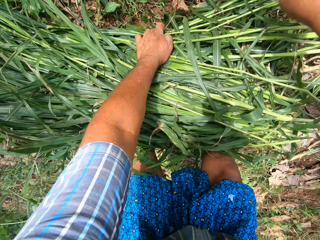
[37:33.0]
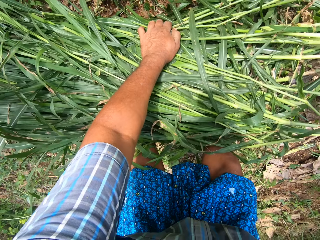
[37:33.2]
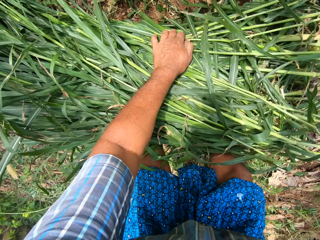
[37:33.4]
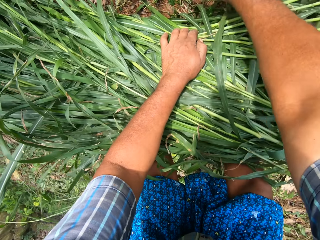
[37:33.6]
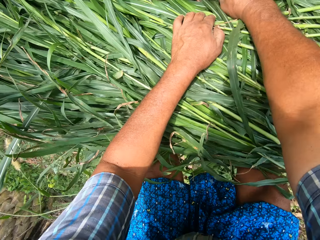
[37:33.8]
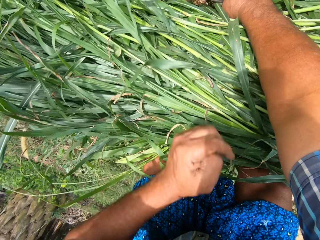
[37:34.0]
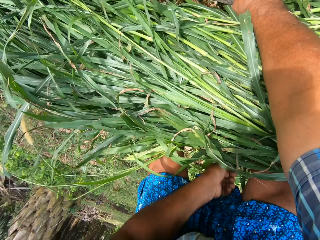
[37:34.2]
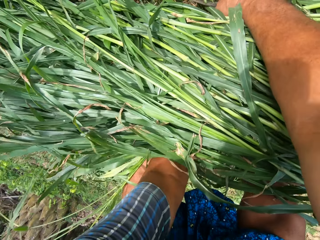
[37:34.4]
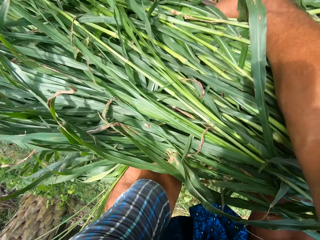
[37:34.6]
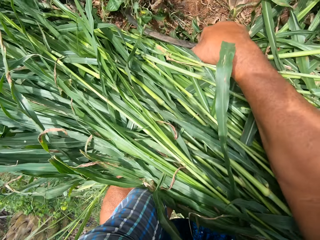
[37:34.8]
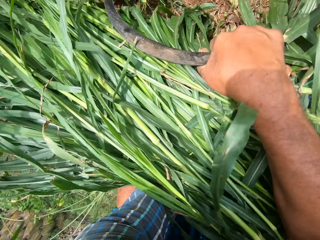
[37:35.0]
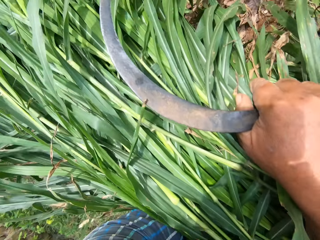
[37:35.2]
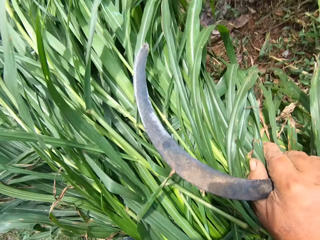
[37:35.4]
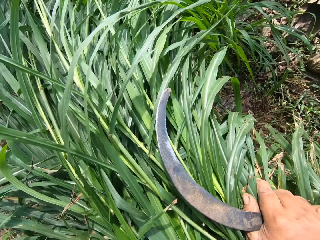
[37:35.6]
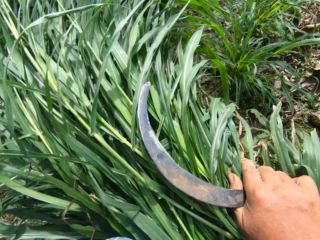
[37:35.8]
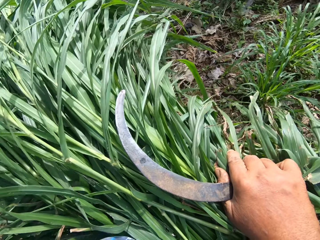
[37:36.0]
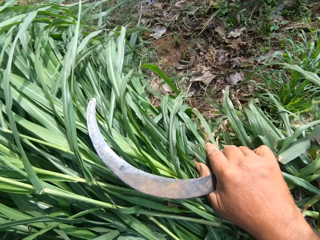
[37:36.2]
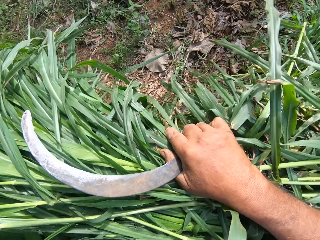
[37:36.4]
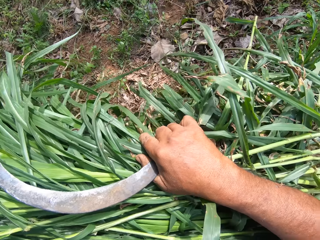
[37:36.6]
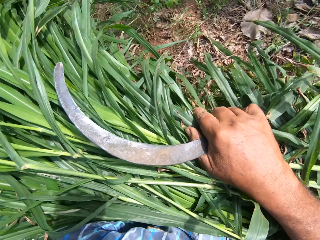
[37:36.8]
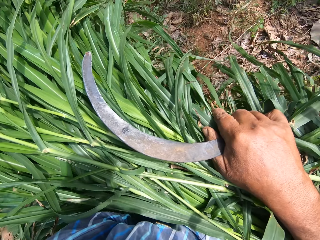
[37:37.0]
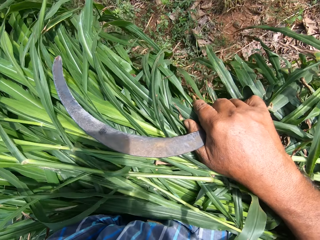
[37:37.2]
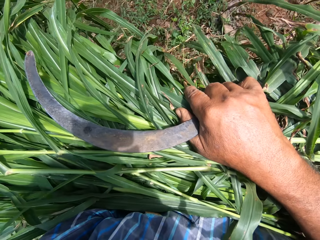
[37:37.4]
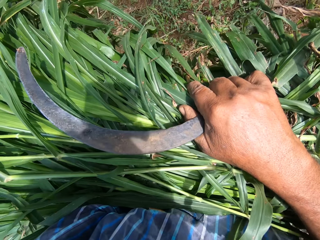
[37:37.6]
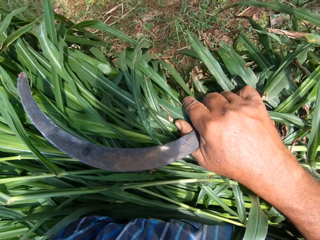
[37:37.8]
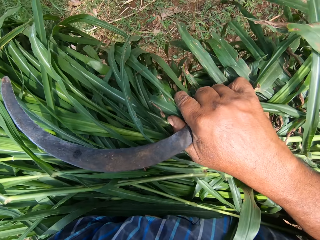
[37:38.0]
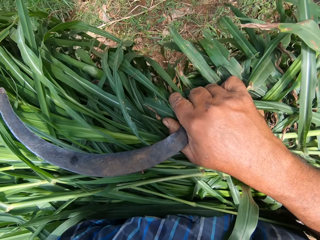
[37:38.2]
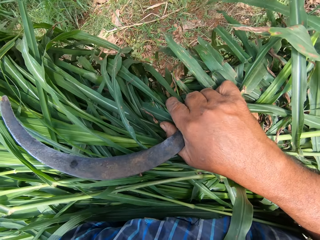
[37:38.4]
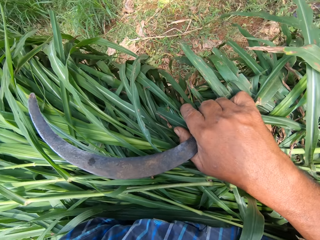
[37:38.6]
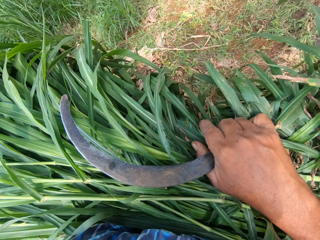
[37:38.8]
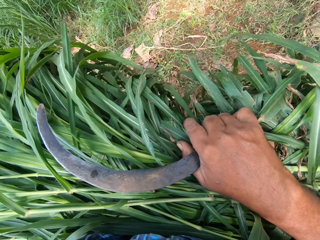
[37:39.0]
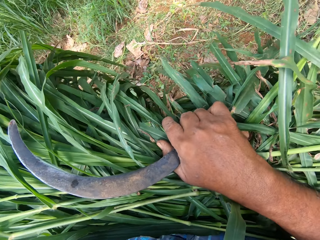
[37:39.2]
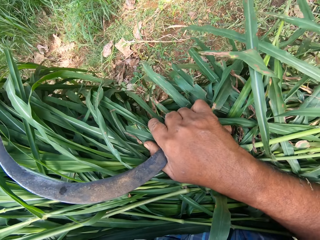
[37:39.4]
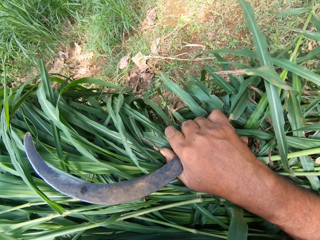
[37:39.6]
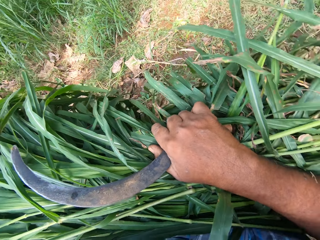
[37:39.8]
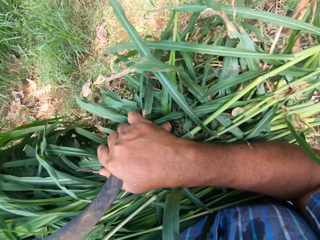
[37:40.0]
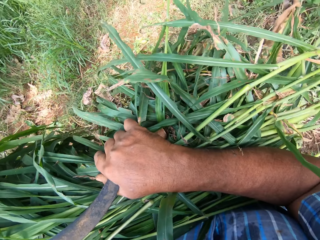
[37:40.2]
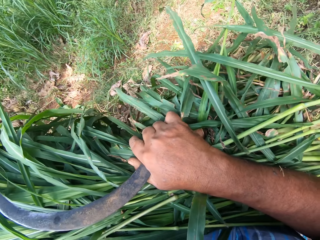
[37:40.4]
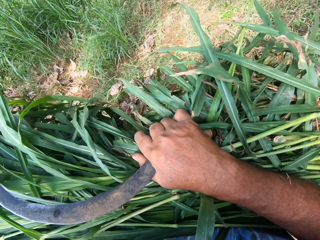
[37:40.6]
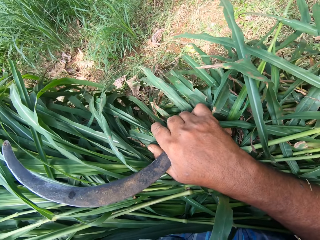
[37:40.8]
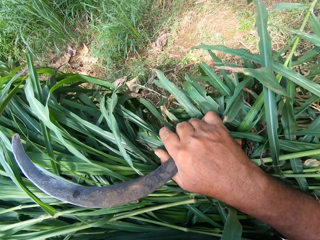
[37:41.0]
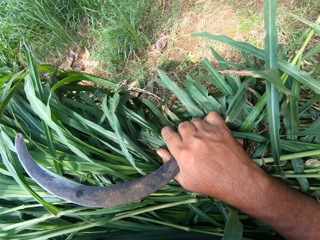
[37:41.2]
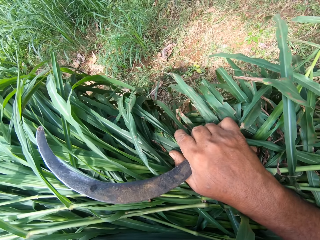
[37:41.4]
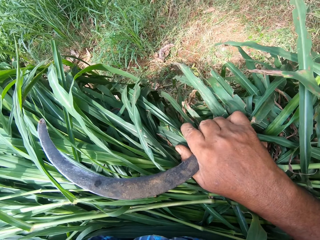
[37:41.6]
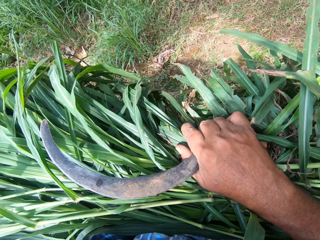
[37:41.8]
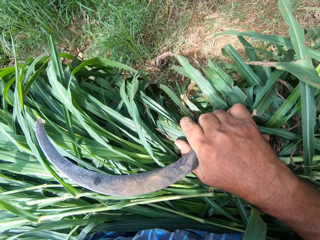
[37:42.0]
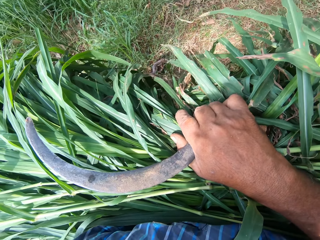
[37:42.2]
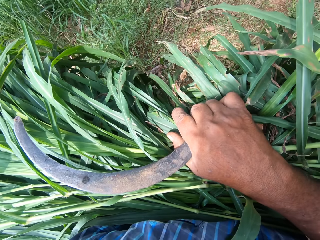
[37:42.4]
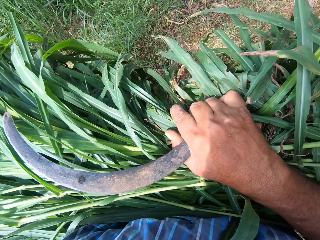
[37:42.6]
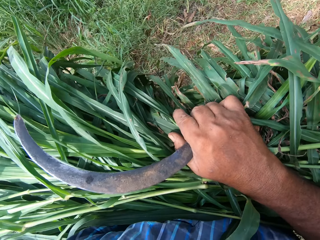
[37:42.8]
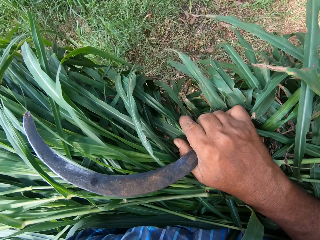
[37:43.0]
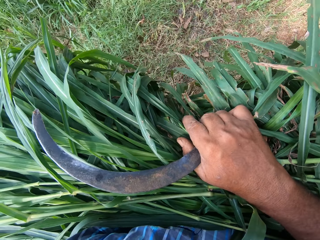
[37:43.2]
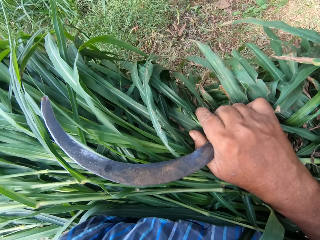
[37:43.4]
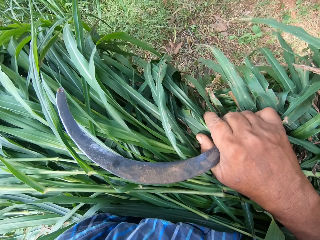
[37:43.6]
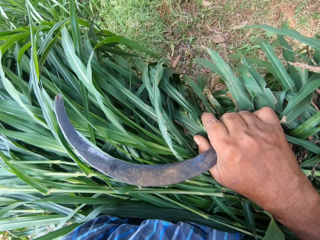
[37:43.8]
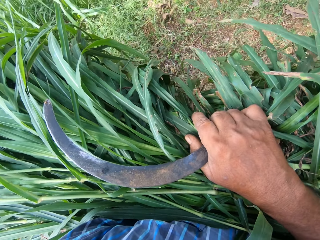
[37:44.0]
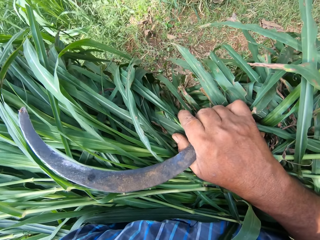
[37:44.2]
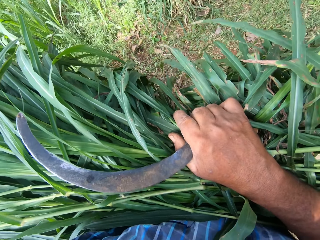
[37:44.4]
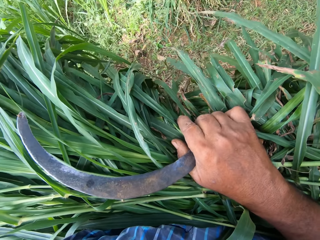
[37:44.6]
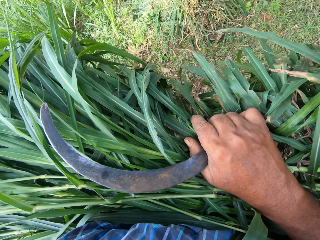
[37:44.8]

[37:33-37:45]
The camera wearer packs the grasses from the ground. They move to a heap of grasses in the farm. They carry the napier grass.

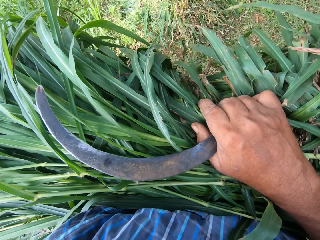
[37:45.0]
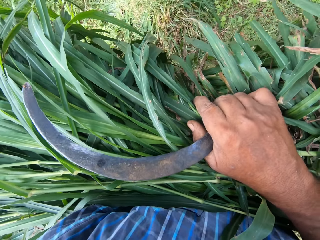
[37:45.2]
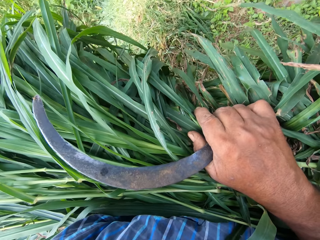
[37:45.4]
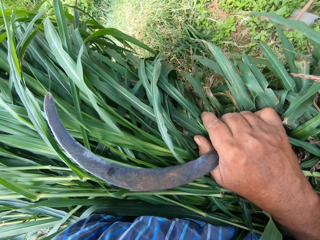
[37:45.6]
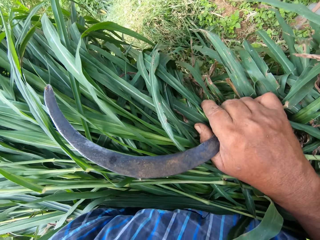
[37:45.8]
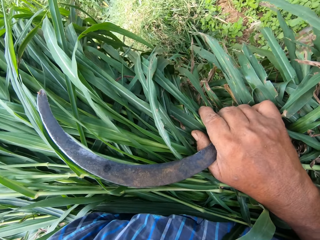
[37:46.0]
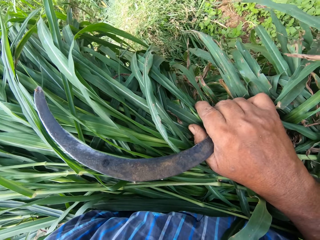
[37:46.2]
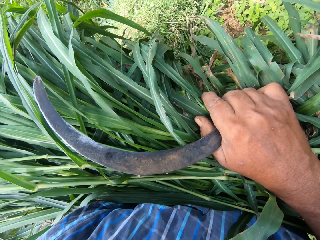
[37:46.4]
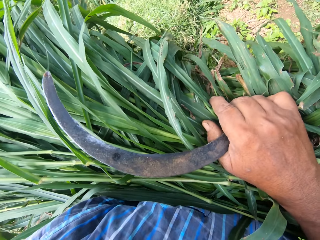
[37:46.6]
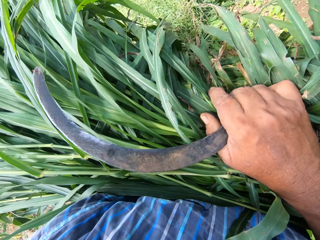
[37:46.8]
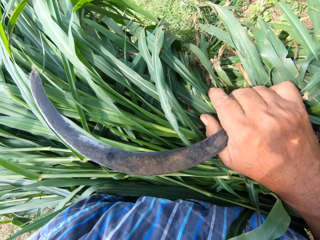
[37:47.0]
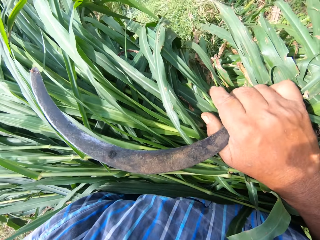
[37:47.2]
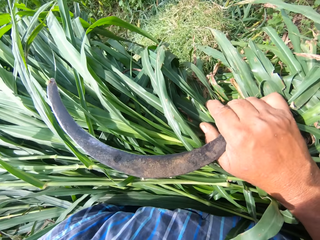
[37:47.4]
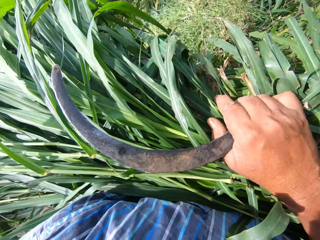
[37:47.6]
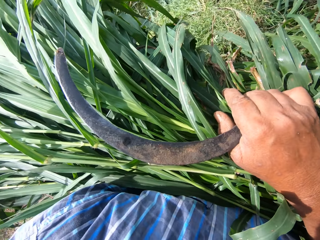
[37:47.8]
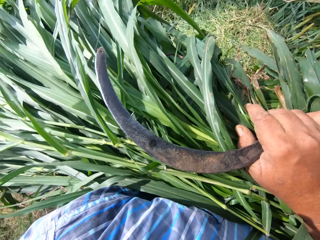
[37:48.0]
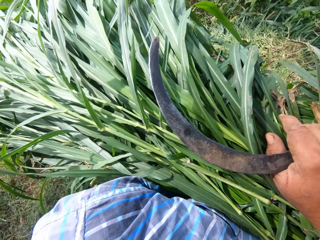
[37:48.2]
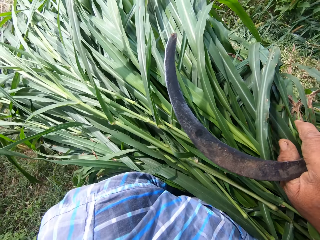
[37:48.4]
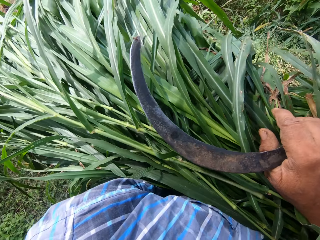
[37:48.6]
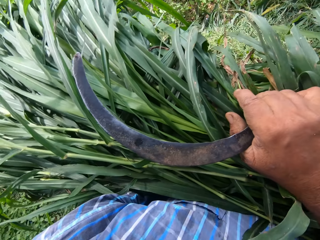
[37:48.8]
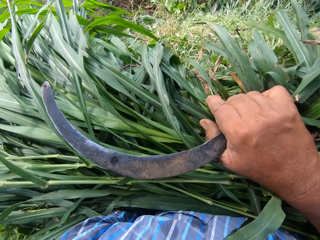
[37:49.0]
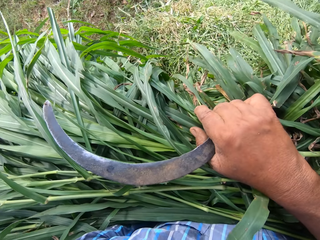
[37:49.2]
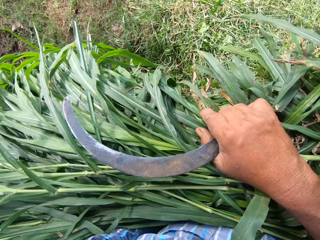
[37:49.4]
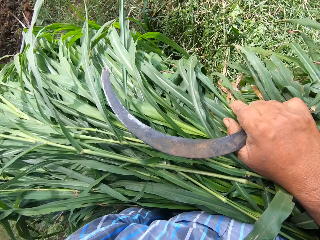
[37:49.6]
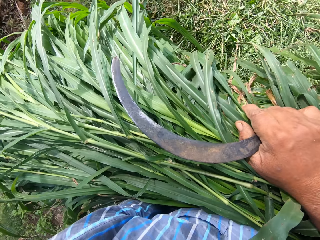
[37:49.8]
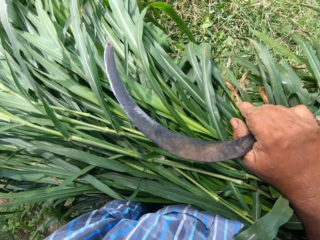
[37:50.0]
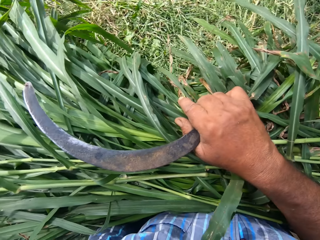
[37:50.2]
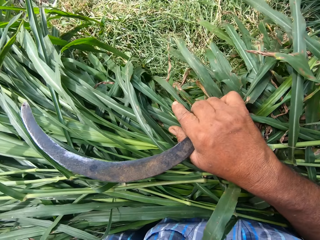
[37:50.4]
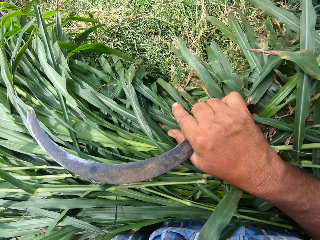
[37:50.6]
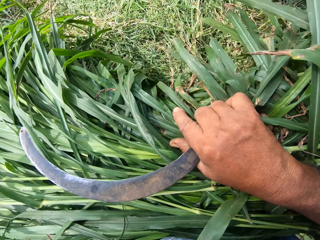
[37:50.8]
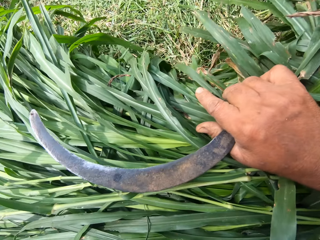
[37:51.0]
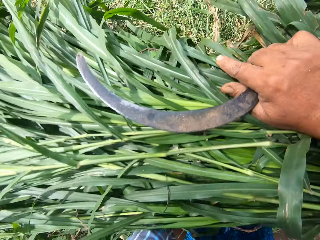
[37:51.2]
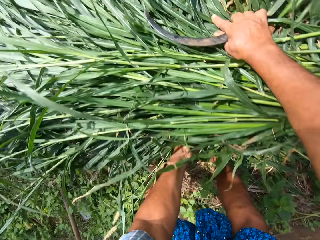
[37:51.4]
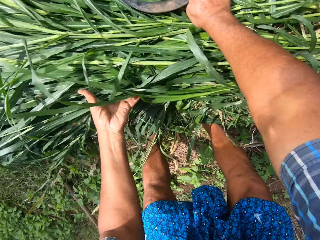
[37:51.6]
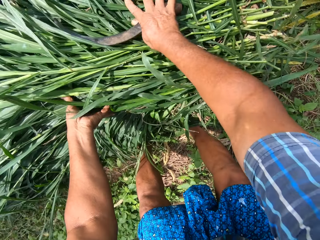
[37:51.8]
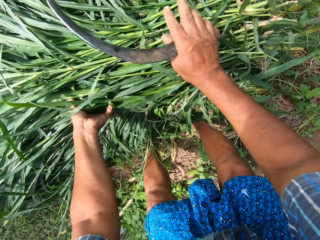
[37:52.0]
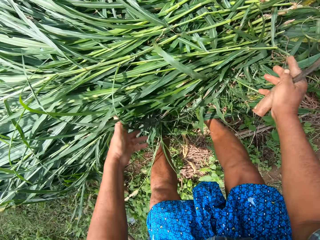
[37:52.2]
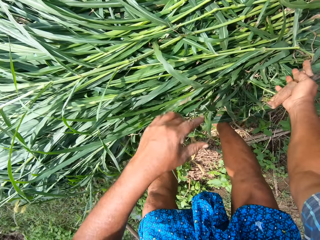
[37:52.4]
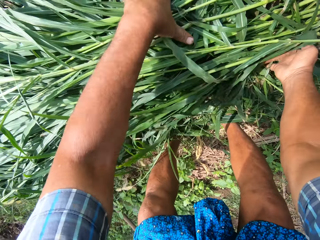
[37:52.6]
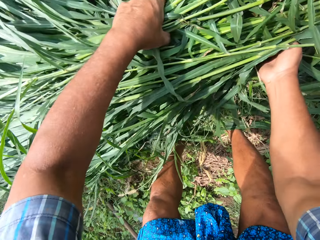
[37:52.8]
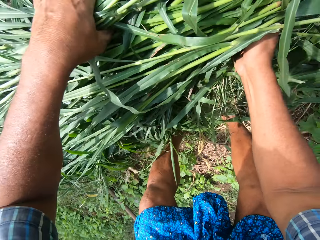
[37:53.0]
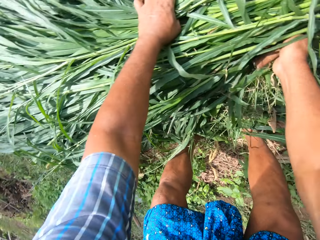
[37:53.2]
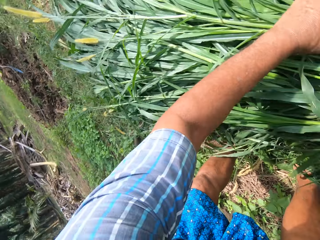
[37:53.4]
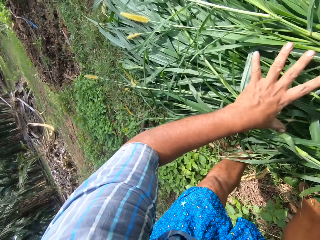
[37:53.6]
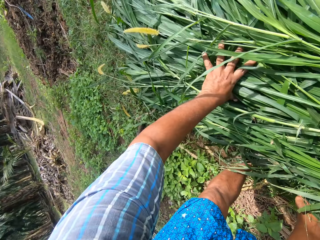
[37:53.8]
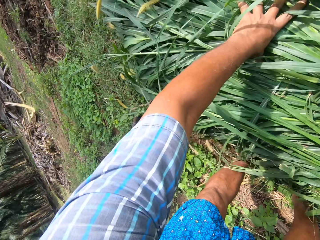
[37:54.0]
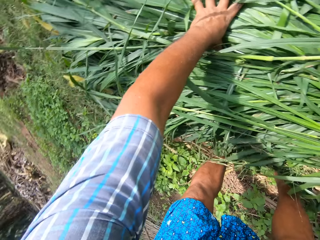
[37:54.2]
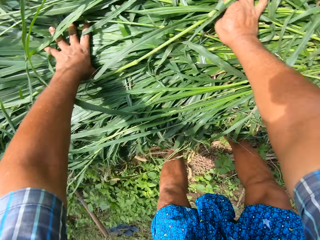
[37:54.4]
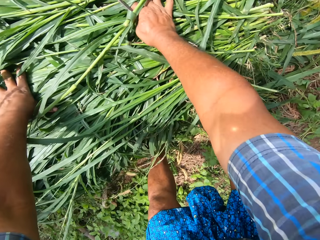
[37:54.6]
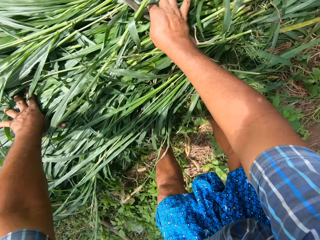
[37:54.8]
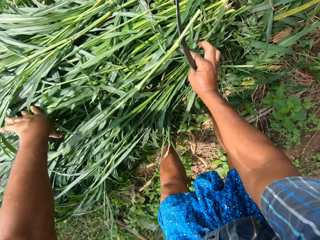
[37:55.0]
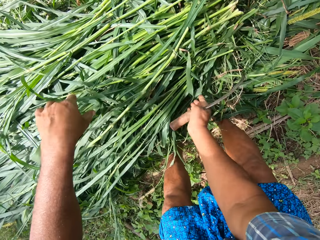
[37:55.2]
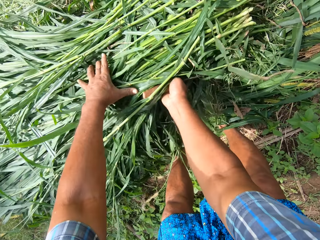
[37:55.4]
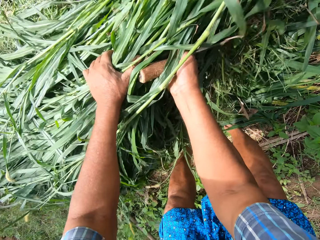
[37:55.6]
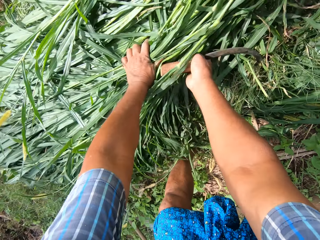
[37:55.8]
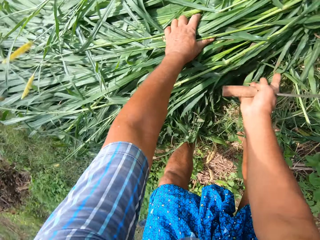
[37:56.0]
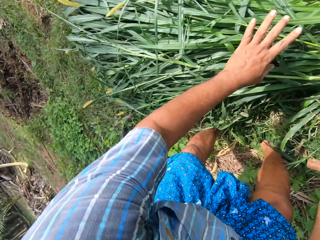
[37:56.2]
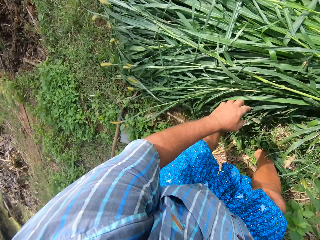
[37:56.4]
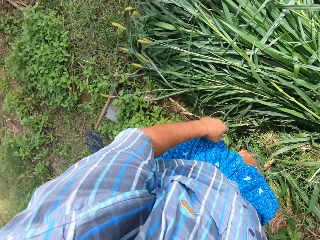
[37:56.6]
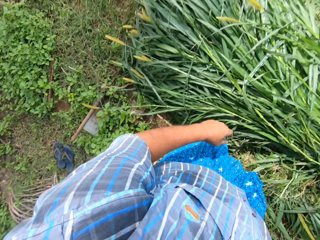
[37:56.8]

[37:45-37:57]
The camera wearer drops the grasses on the heap of grasses. They adjust the grasses on the heap of grasses. They move the napier grass with the hand.
